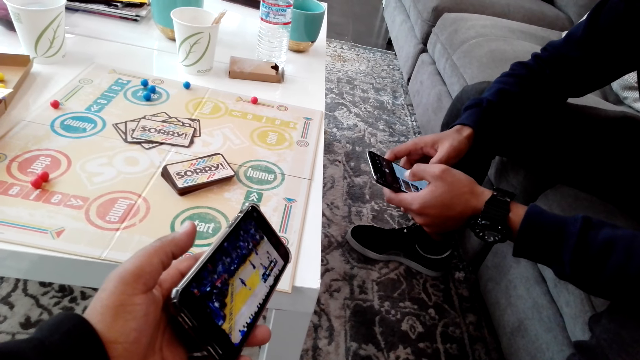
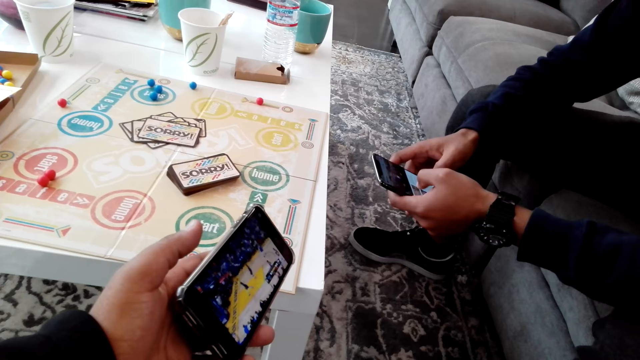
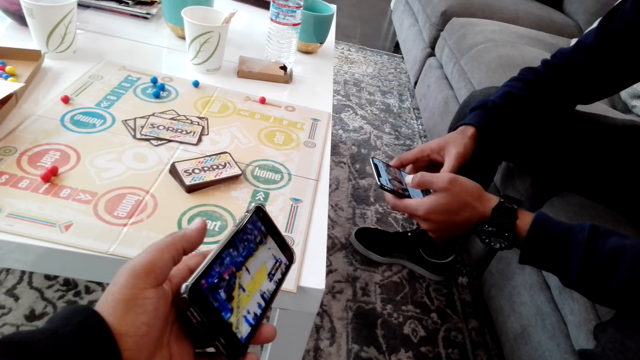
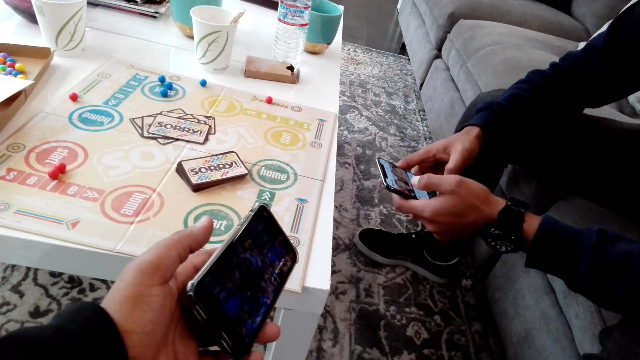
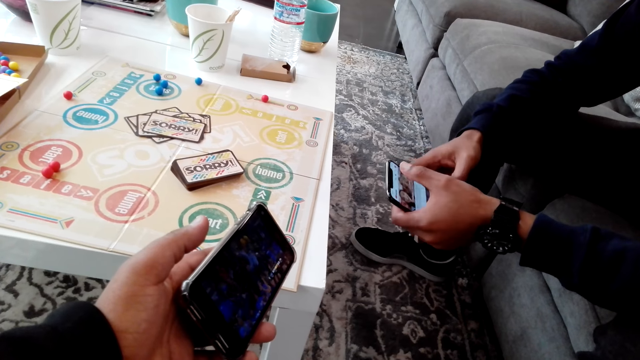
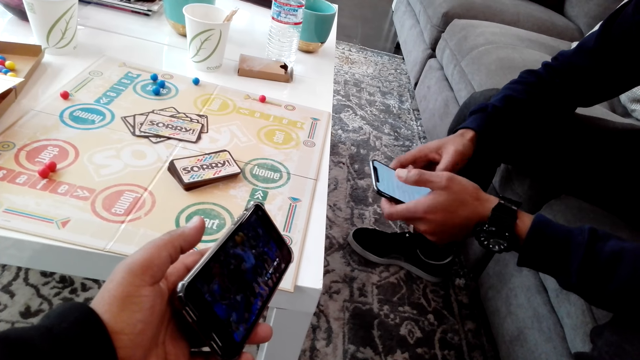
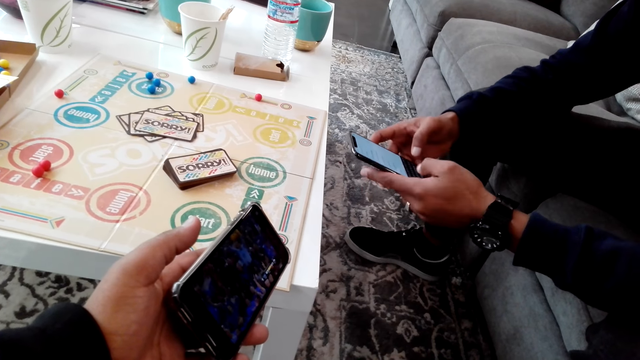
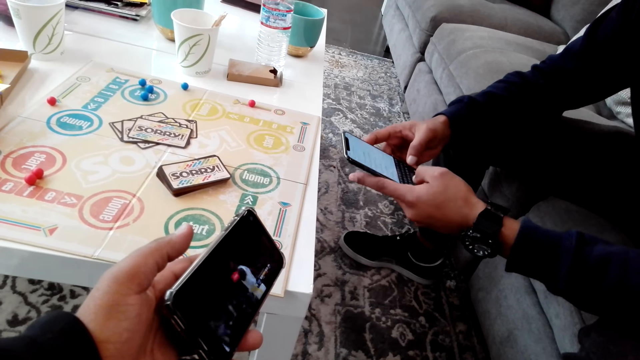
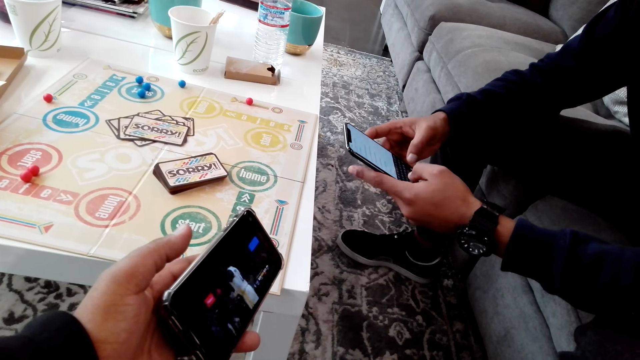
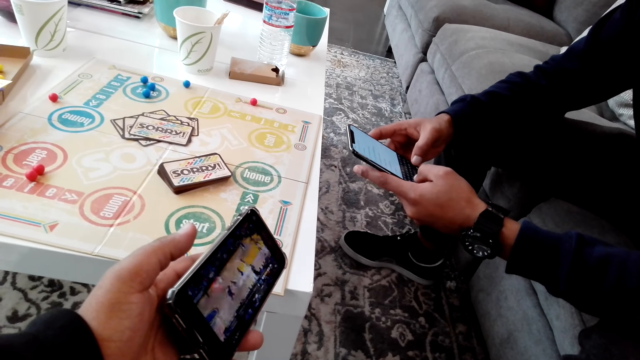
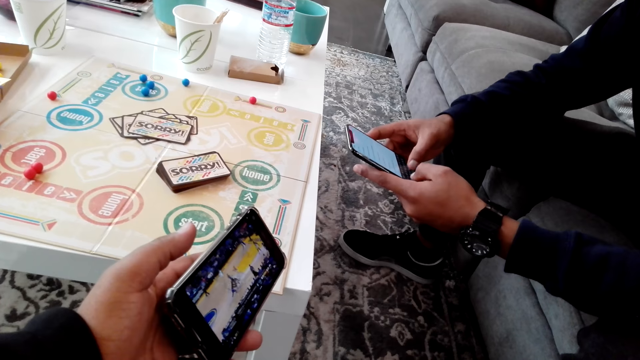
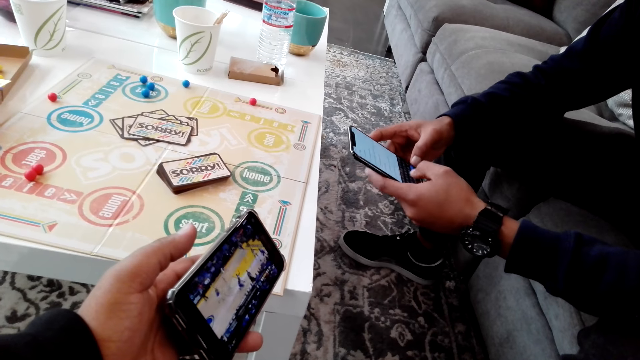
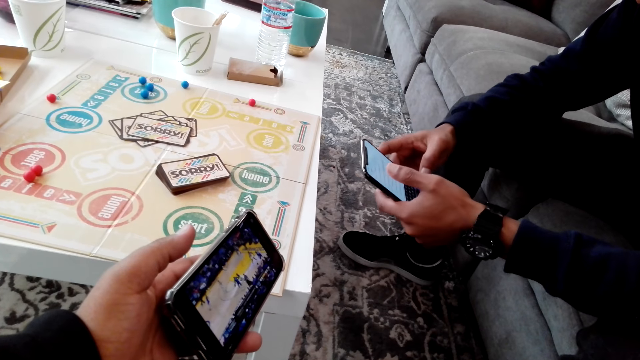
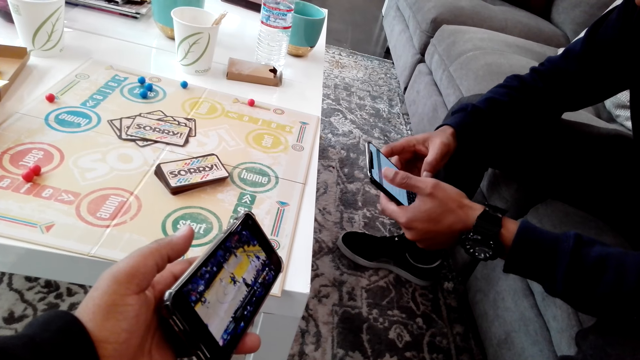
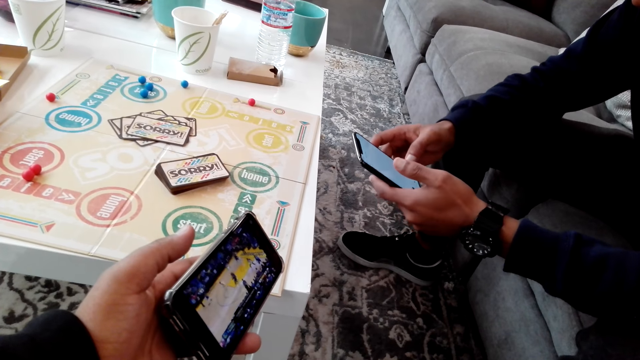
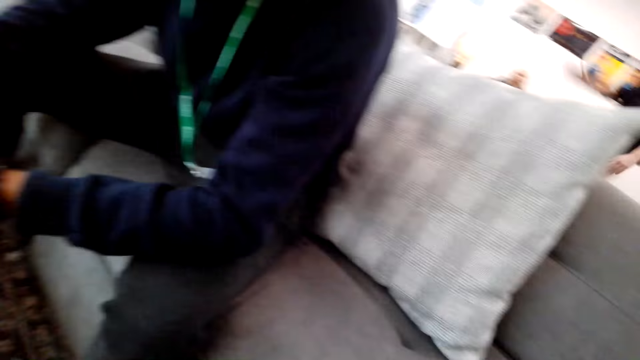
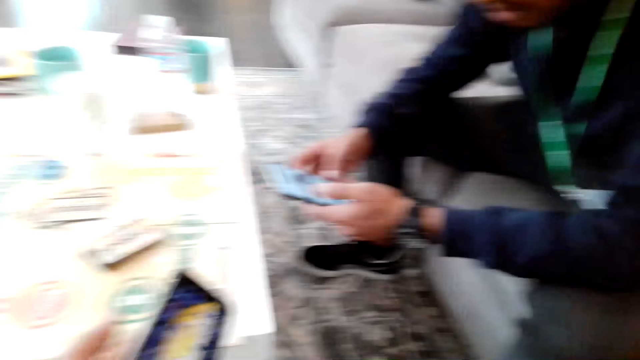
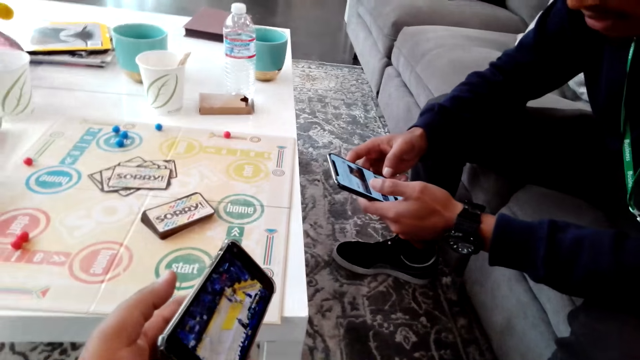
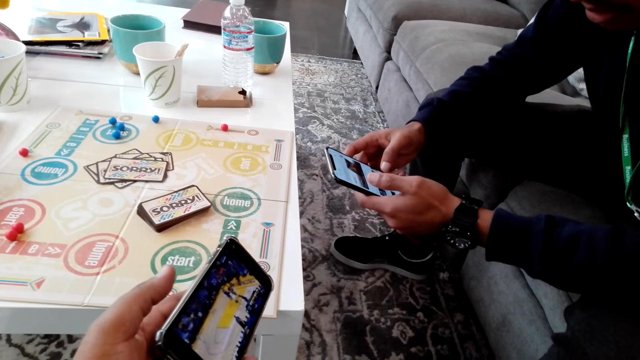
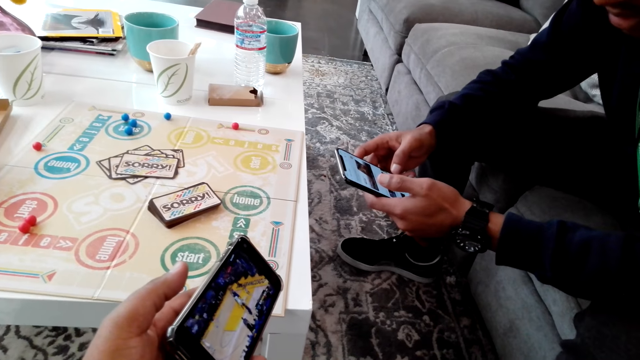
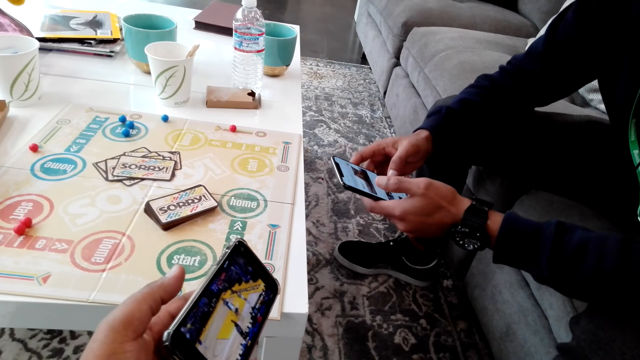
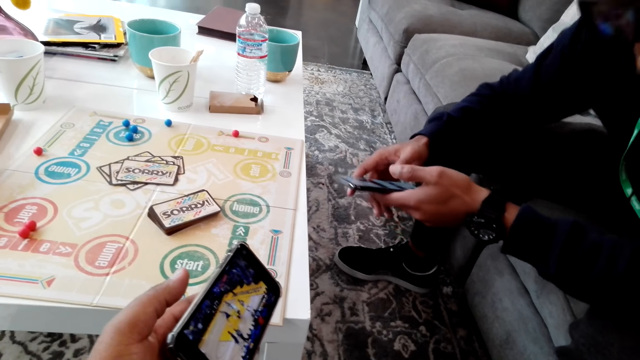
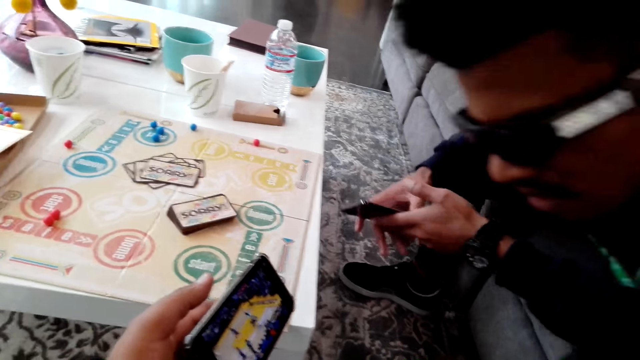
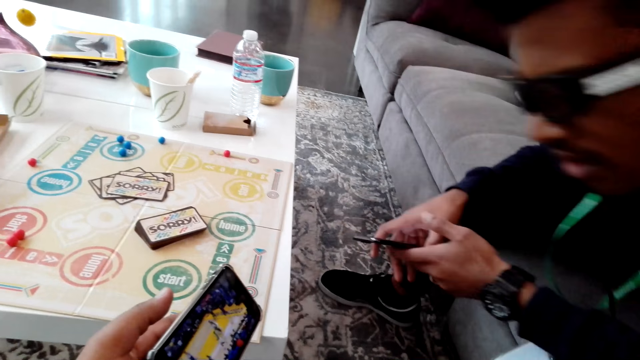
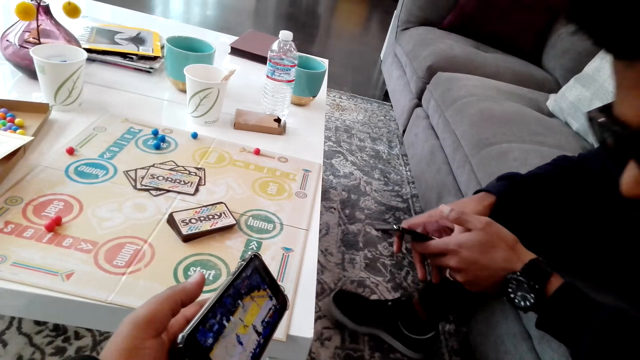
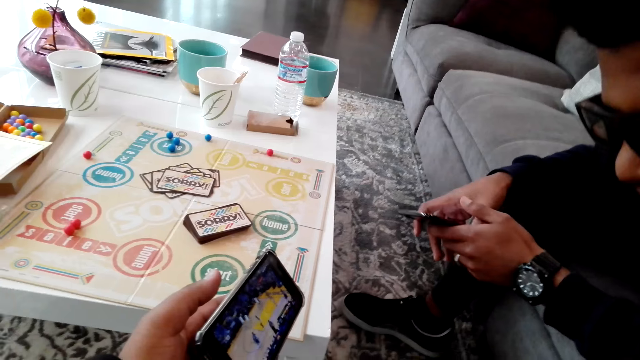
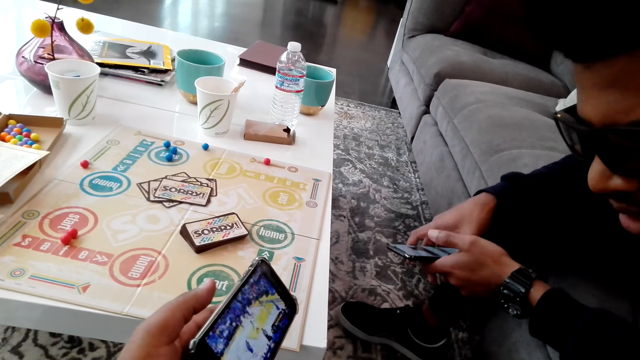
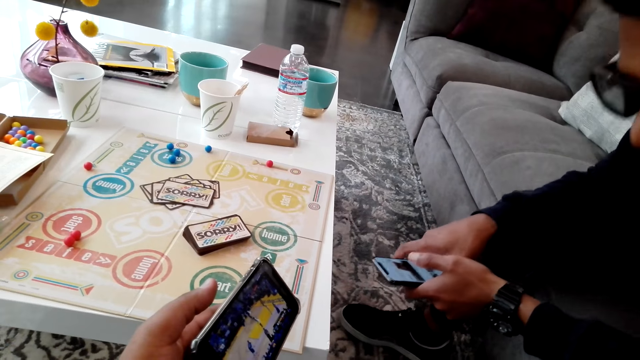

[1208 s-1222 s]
The camera wearer watches a game on a phone. A man uses a phone. The man scrolls the phone. The camera wearer looks around. The man looks at the phone.

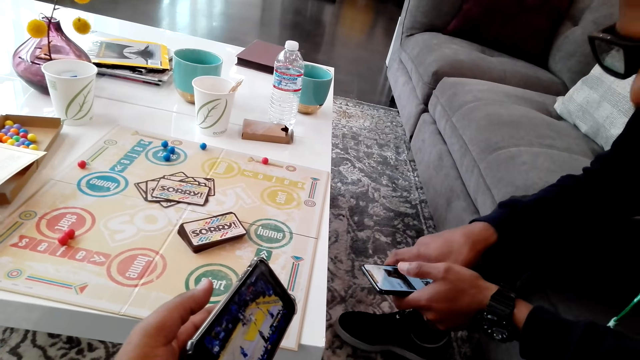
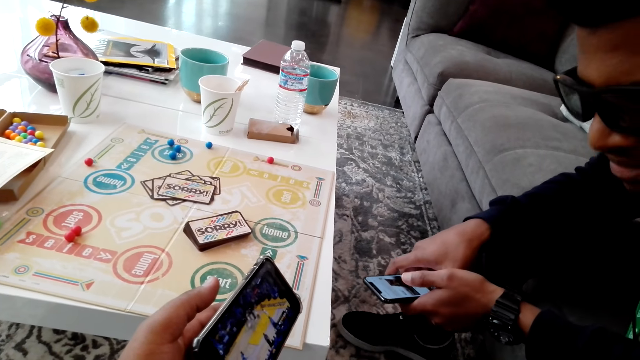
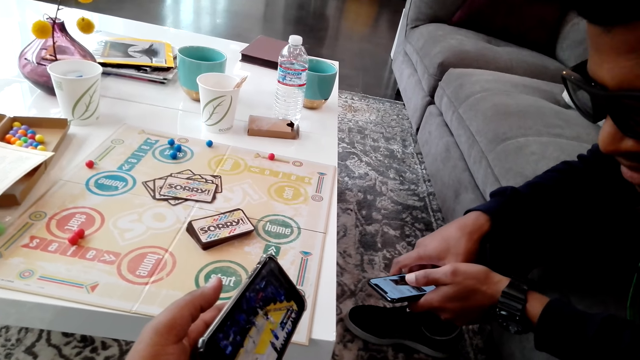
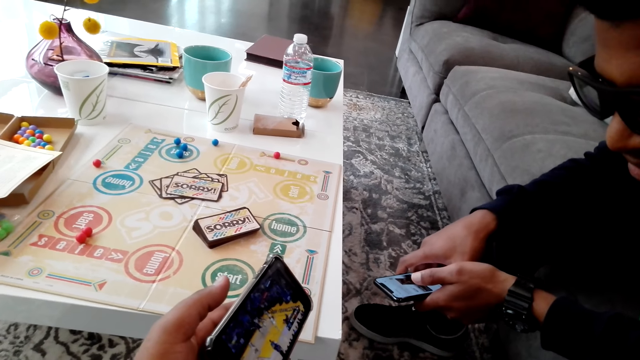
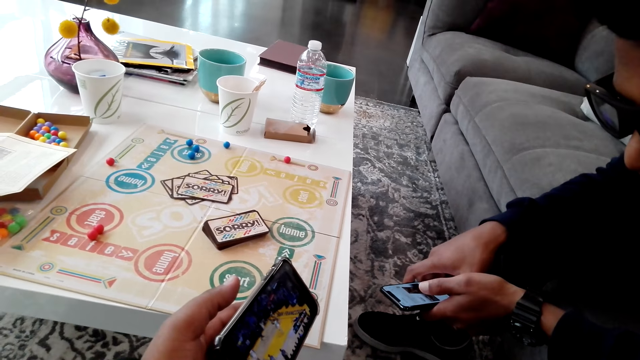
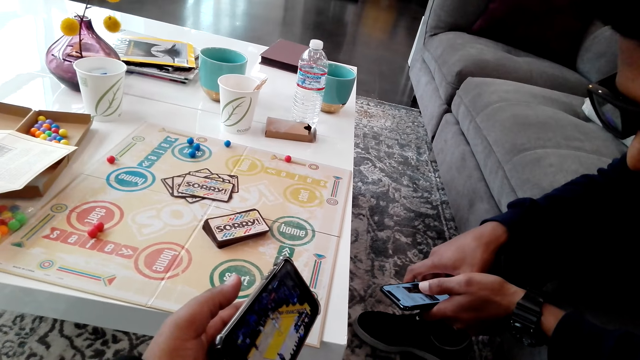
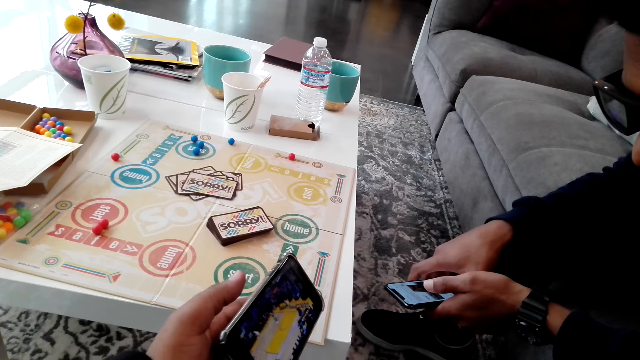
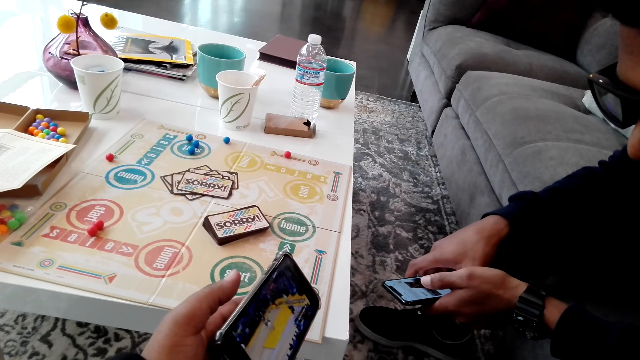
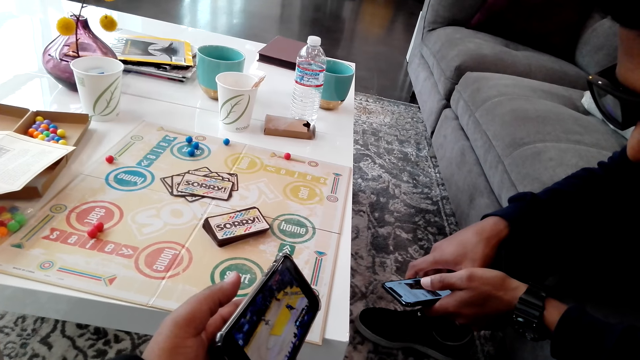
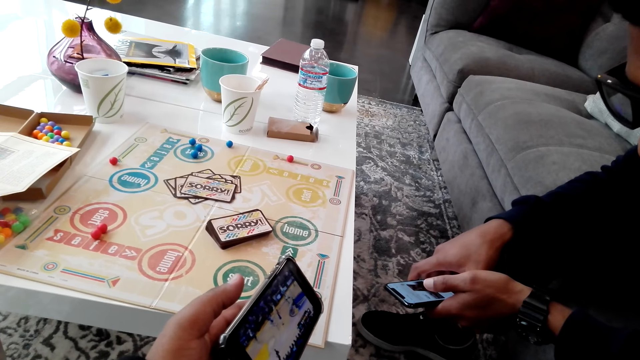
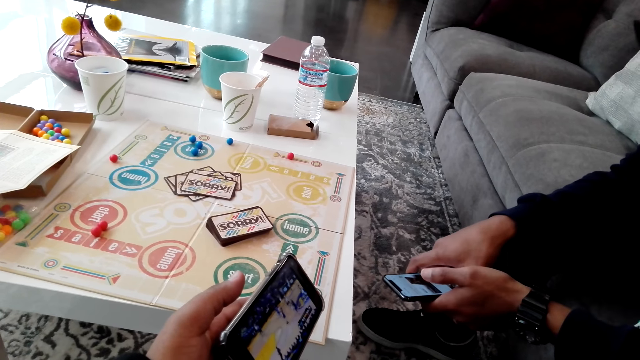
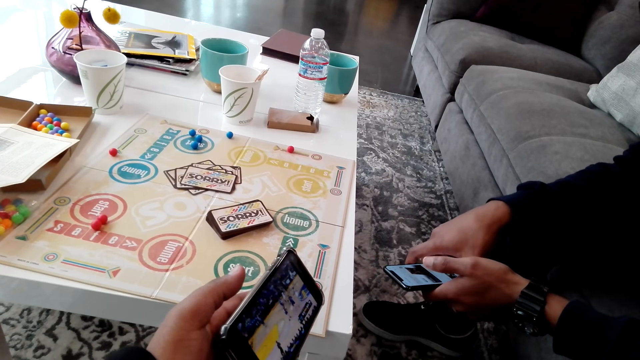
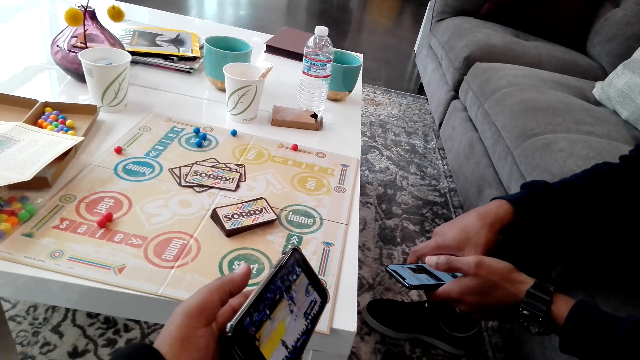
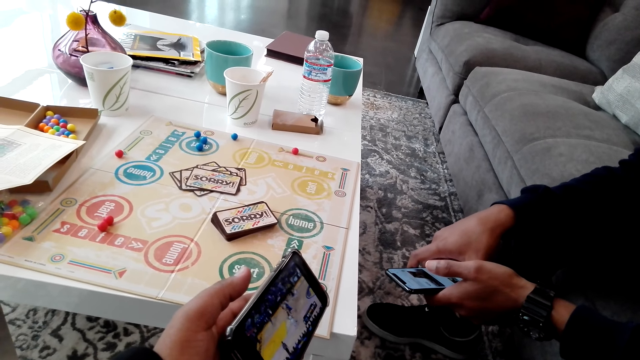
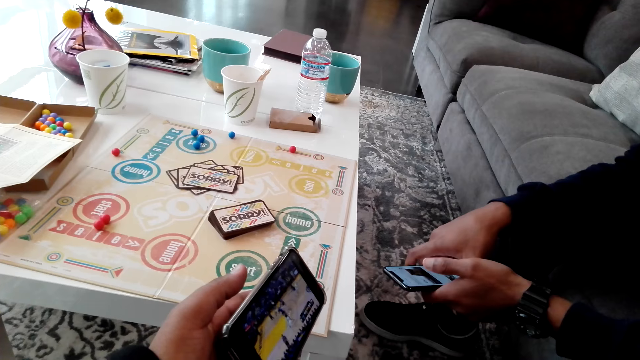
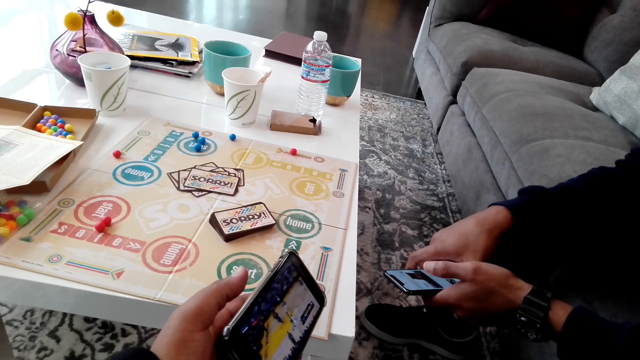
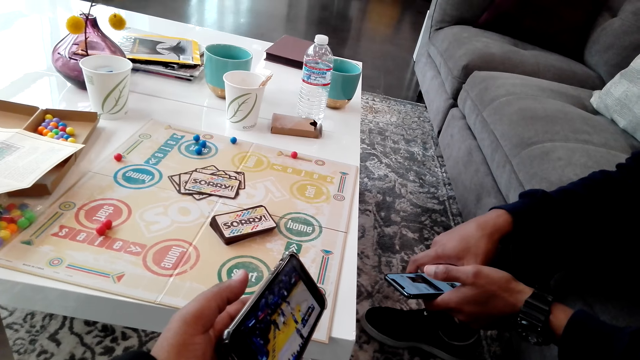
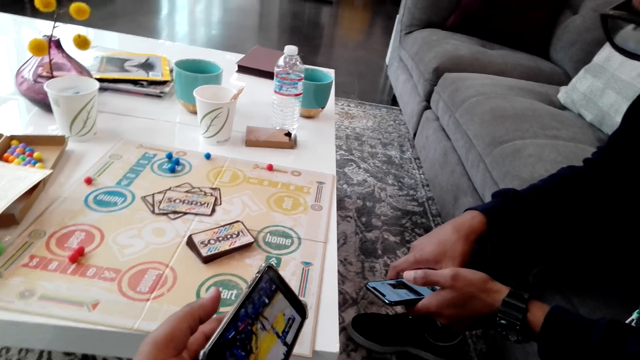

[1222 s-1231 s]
The camera wearer watches a game on a phone.
